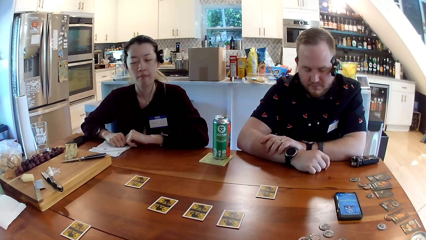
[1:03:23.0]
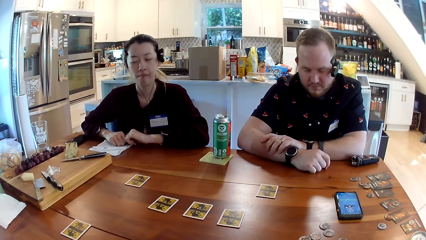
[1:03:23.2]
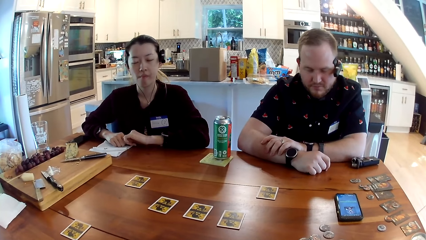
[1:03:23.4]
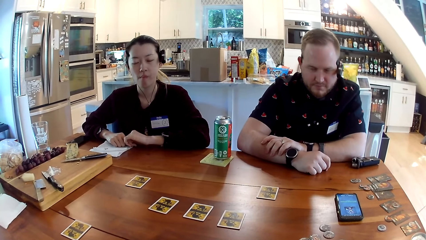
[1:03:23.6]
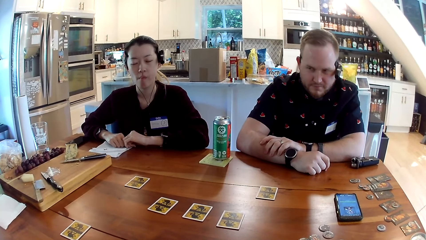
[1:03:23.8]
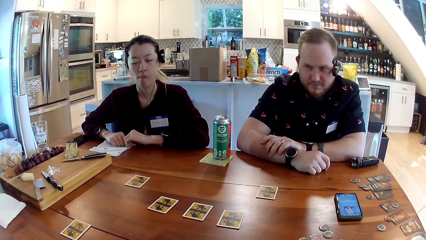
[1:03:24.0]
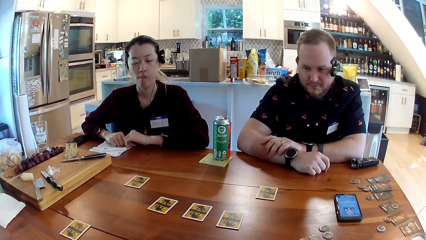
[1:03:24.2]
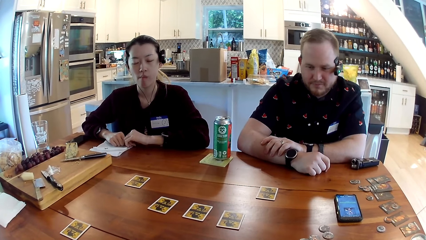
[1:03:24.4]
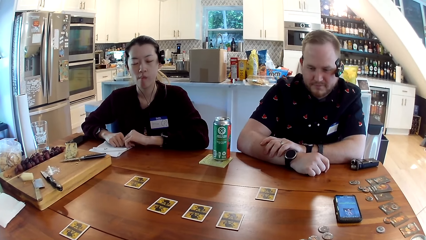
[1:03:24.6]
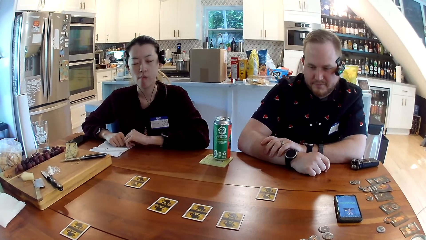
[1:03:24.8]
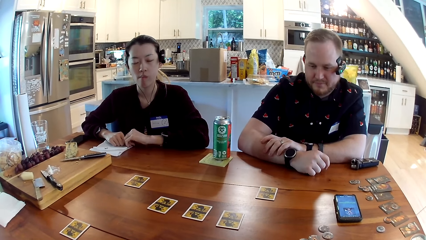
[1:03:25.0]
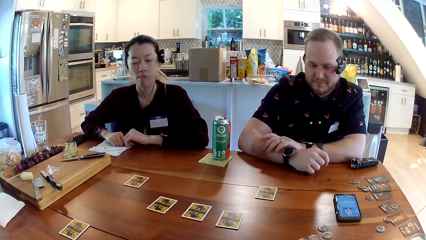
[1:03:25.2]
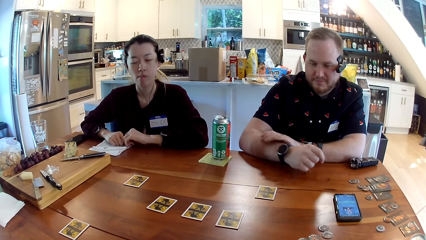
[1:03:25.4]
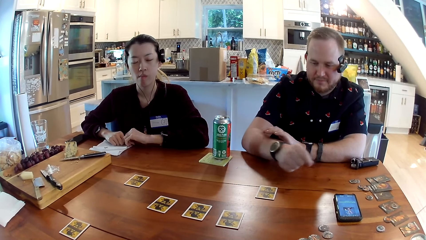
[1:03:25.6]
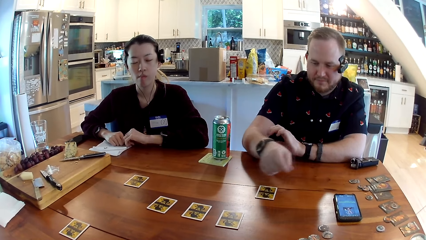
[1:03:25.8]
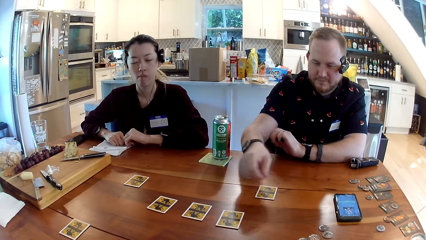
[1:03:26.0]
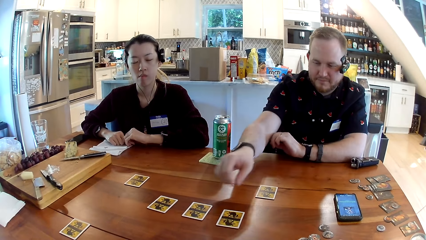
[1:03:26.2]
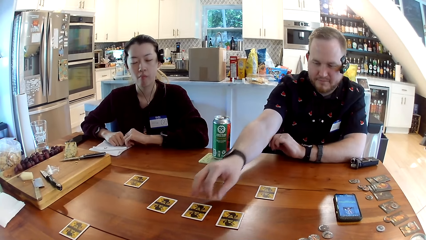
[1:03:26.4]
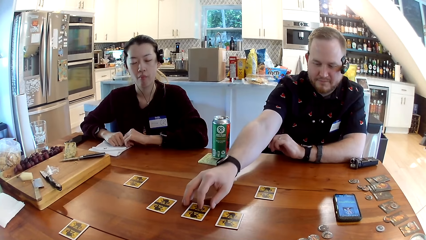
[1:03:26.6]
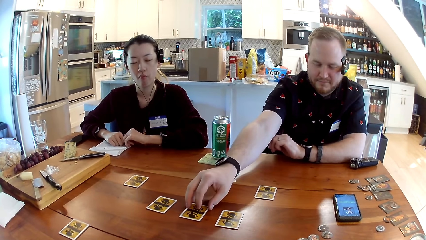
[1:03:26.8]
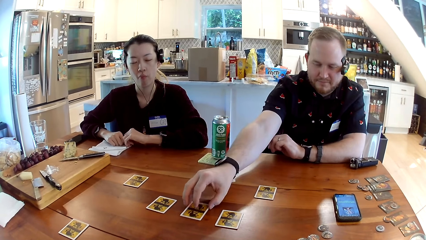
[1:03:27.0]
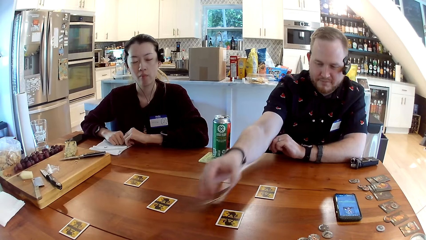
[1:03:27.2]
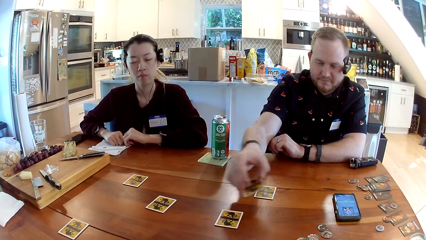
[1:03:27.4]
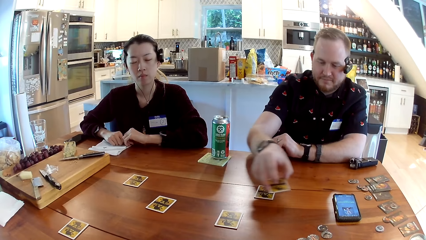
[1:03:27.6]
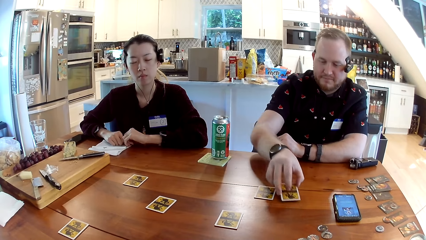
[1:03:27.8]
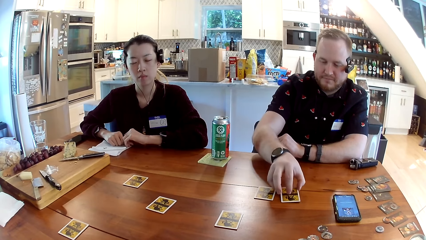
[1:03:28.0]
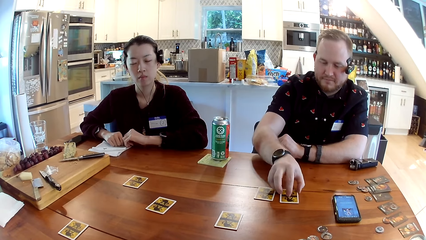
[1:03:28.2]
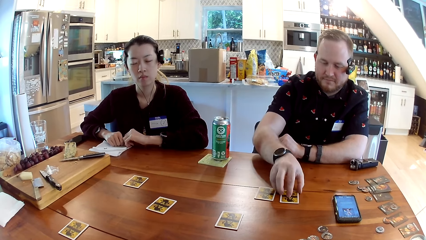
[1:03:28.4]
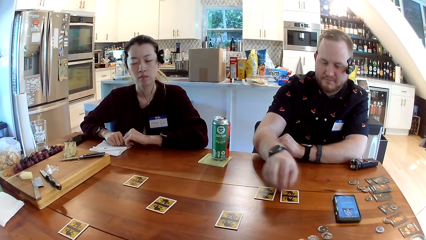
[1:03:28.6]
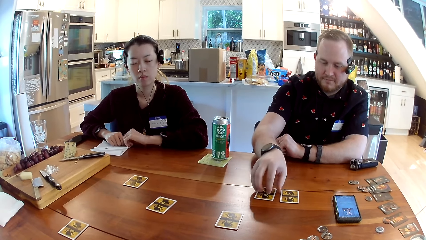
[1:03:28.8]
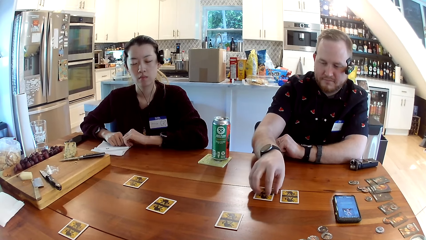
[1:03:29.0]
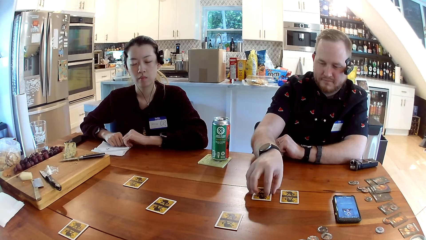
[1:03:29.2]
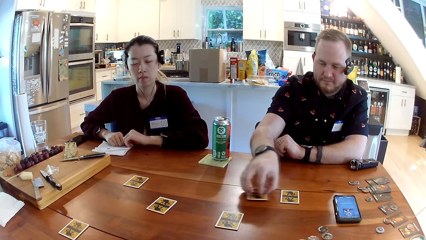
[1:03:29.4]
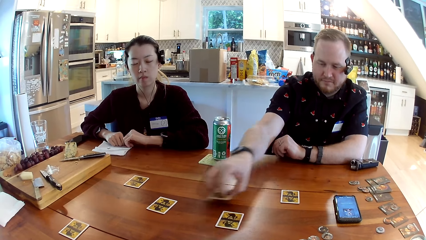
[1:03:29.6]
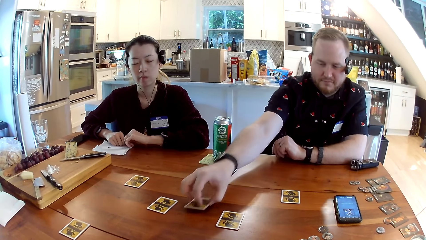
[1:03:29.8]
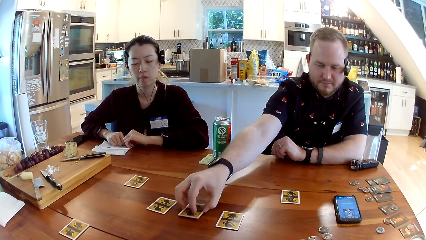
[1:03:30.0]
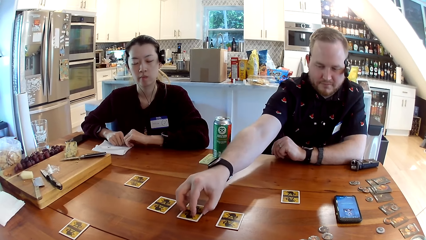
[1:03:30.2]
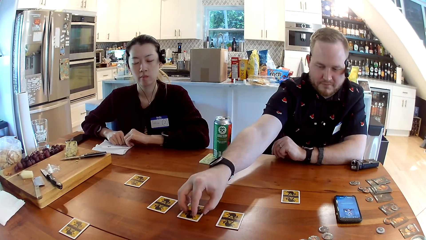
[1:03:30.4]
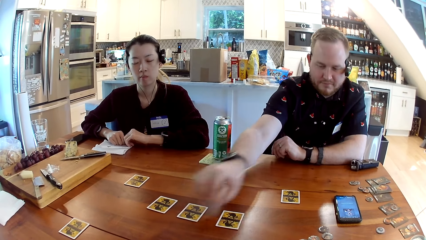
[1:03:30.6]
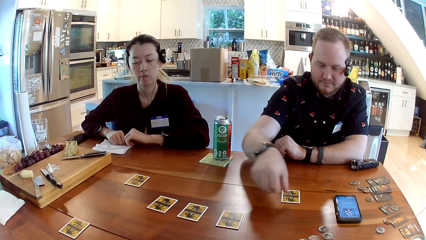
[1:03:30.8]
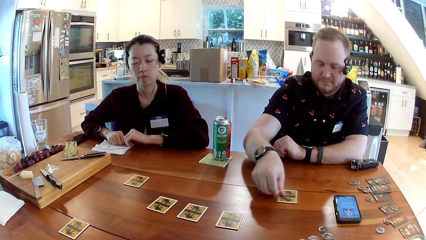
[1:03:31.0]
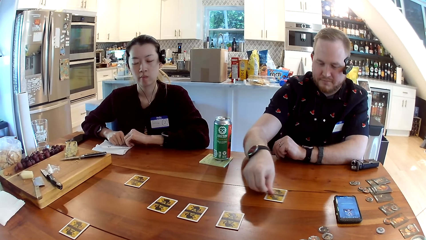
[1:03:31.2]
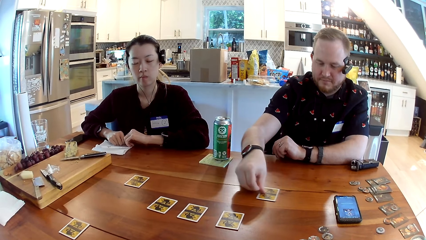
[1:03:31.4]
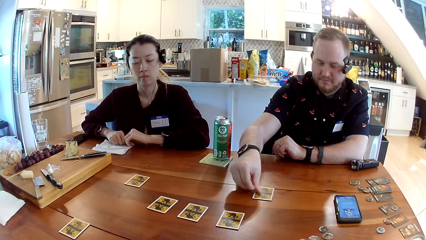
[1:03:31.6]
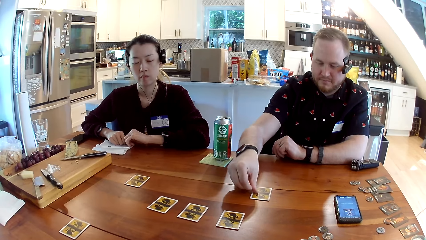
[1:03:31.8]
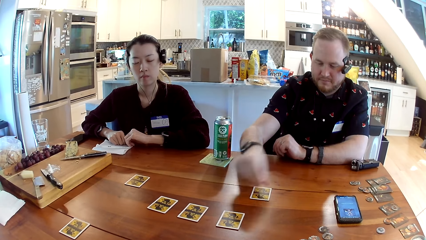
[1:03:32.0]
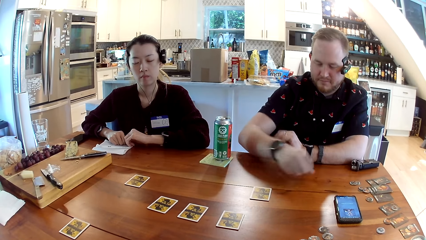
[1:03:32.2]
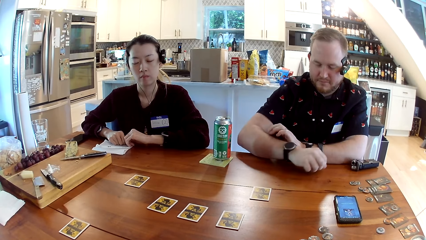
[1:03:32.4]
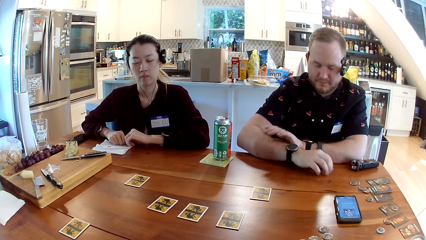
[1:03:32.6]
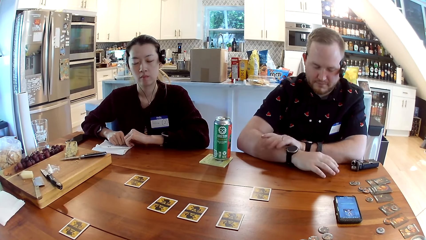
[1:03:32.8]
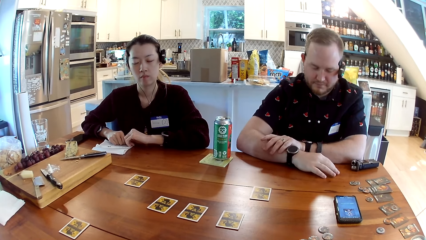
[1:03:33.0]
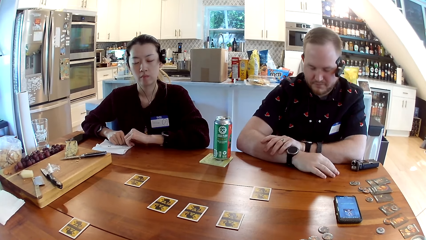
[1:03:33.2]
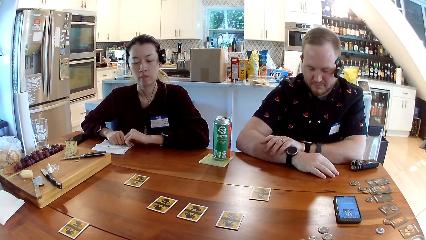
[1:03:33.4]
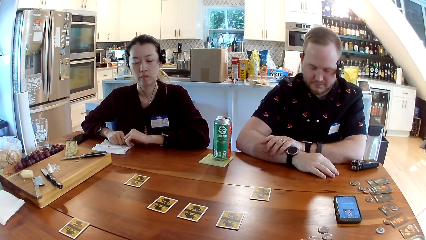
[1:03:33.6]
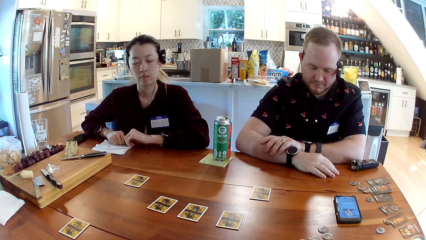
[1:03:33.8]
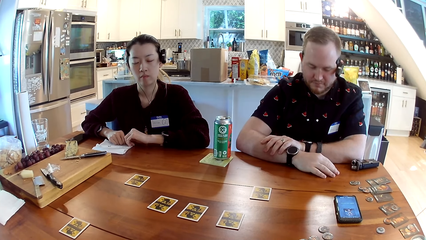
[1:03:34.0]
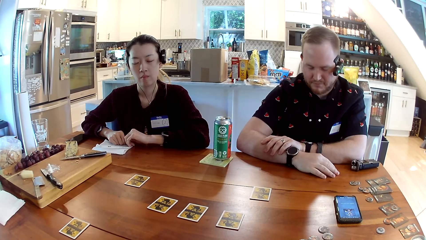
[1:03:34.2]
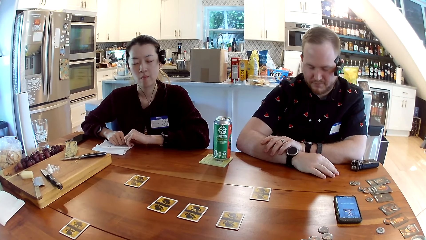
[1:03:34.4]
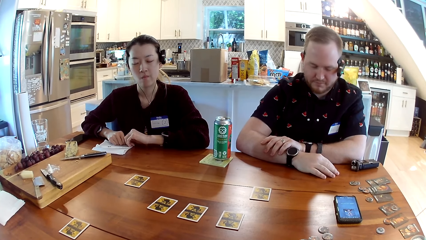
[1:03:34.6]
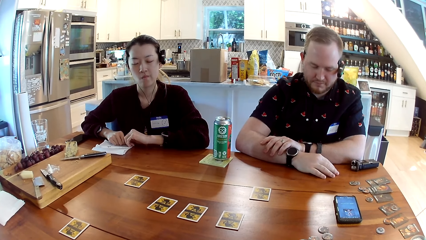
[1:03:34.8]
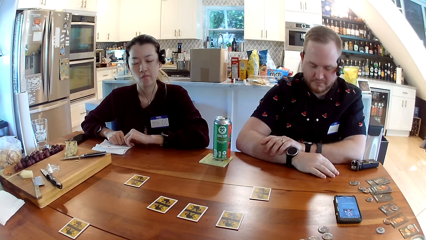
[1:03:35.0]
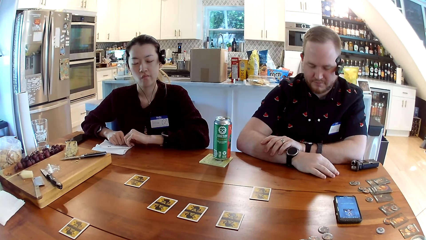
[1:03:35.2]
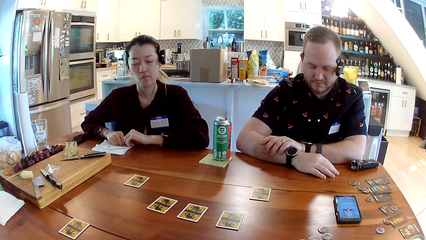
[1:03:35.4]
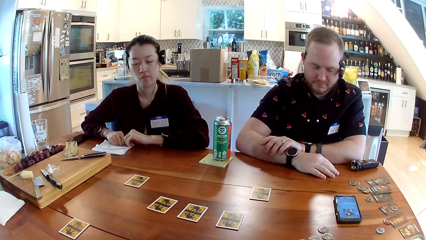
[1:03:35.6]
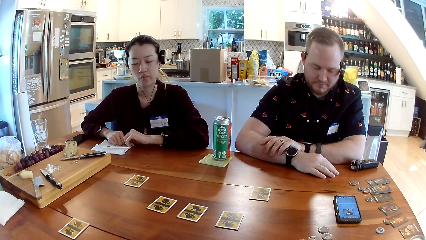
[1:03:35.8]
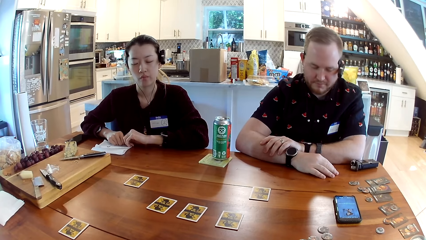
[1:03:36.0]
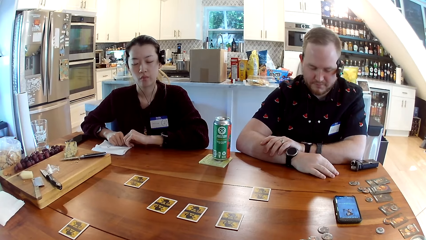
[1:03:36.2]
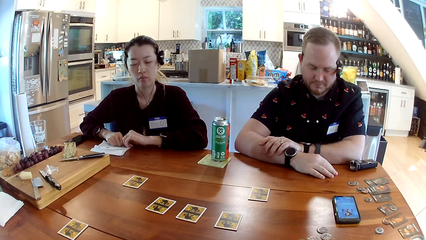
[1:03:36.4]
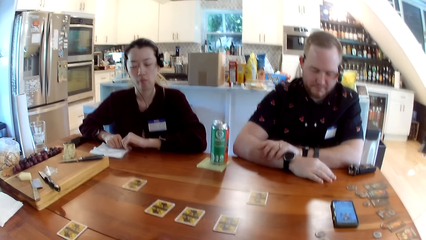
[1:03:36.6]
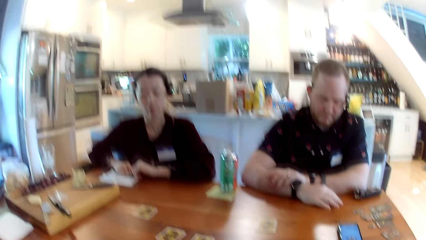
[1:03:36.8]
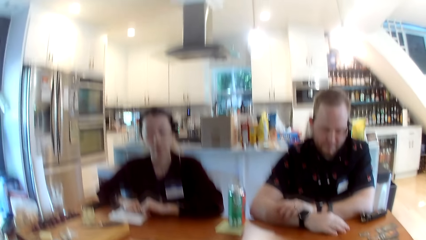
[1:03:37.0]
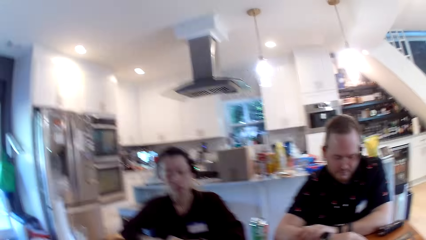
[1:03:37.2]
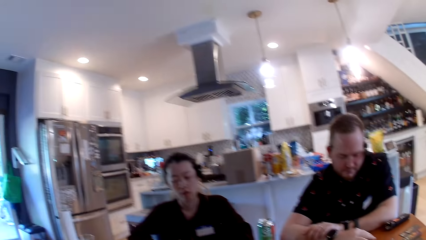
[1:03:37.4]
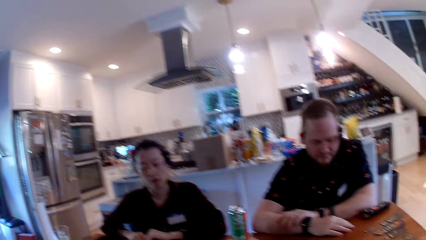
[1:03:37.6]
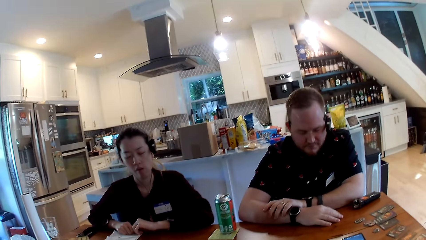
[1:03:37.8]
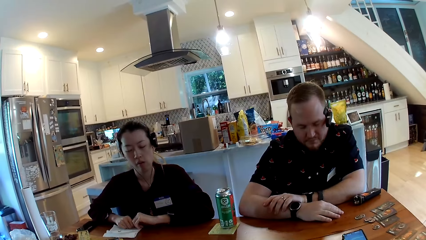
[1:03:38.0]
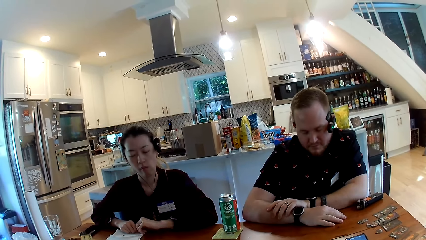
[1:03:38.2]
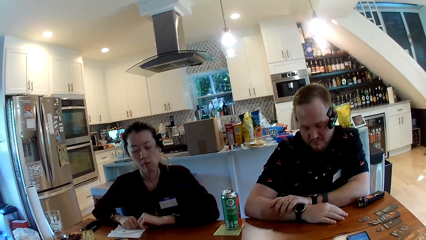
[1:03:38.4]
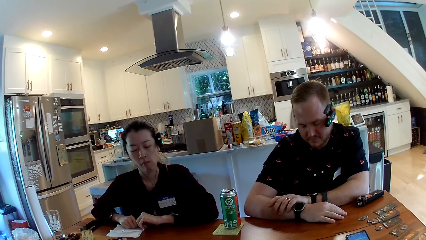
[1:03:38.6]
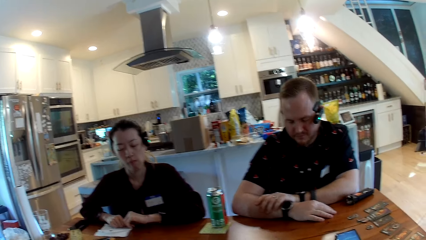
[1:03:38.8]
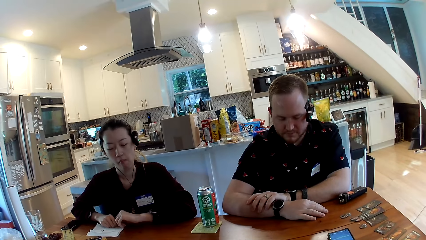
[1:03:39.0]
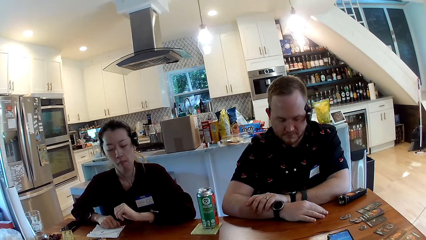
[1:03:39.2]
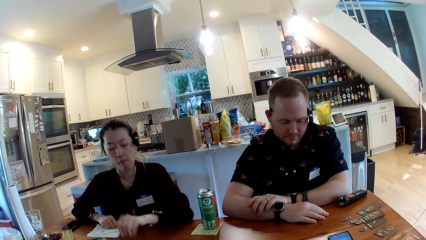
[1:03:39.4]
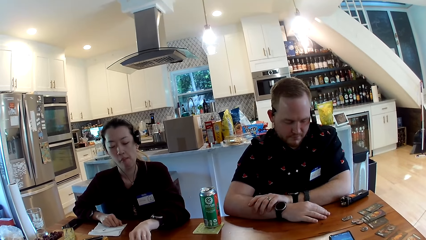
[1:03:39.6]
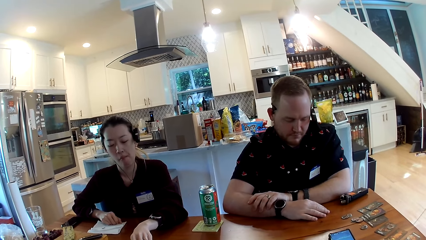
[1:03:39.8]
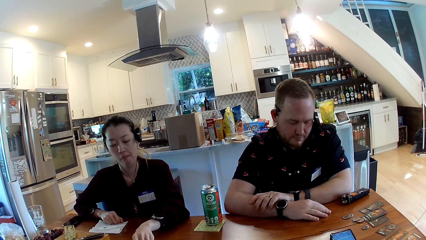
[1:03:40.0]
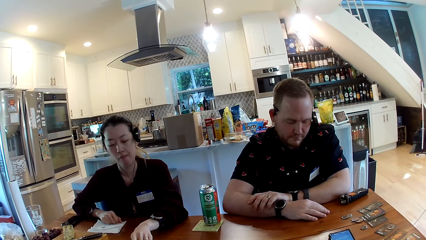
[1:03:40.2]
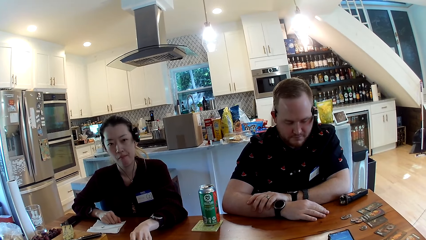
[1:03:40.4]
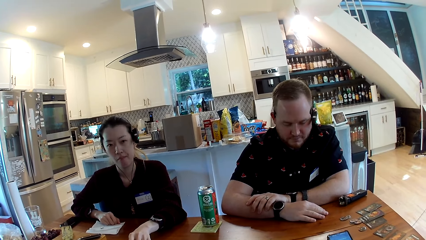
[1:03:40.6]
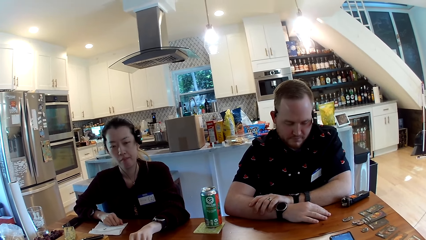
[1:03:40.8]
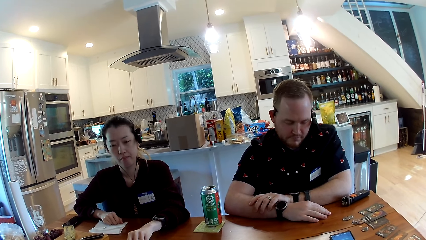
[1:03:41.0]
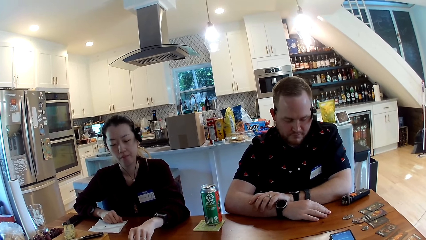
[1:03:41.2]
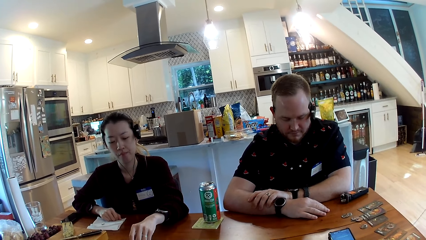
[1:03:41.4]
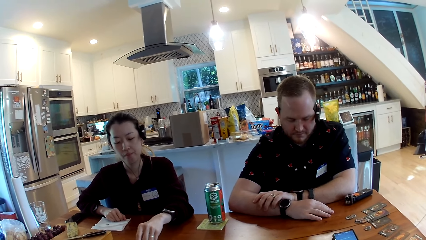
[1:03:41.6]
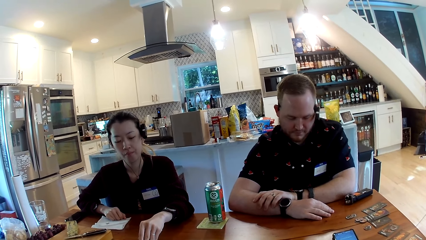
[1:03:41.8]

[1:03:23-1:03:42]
The man picks a card from the table with his right hand. The man drops the card in his right hand on the table. The man picks the card from the table with his right hand. The man drops the card in his right hand on the table. The man adjusts the card on the table with his right hand. The man places his right hand on the table, holds his right hand with his left hand and dances to the sound. The woman adjusts a card on the table with her left hand.
